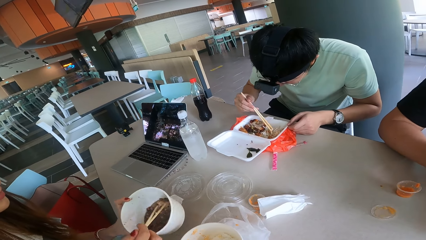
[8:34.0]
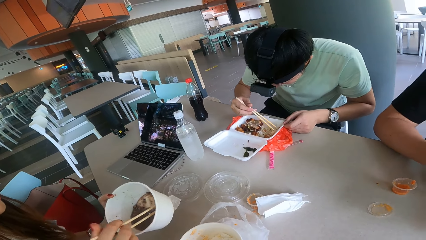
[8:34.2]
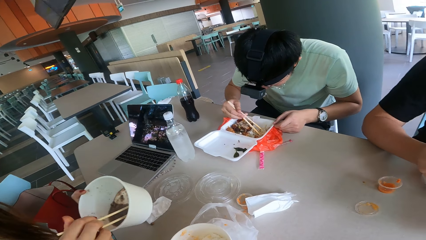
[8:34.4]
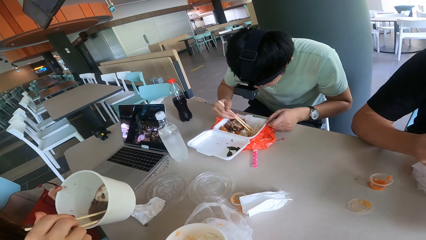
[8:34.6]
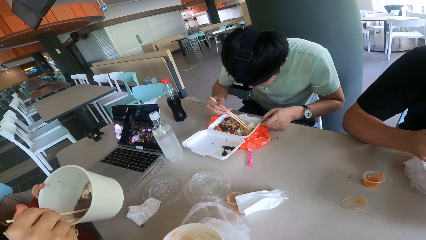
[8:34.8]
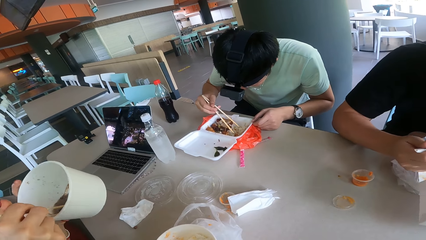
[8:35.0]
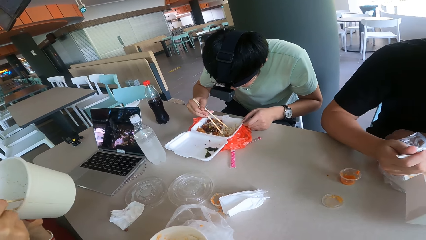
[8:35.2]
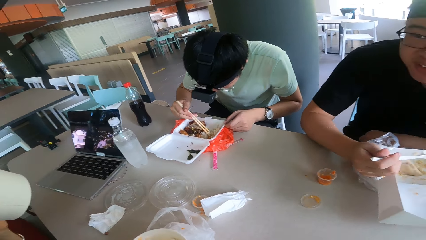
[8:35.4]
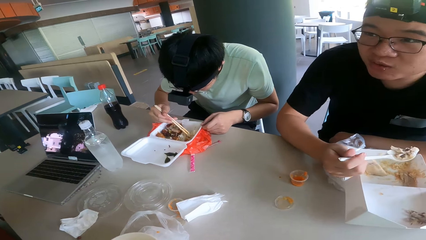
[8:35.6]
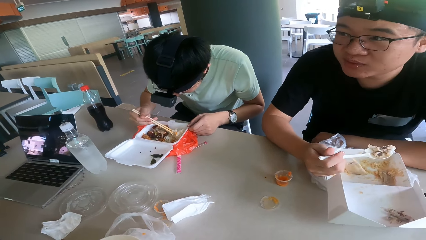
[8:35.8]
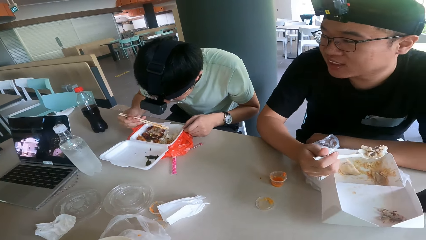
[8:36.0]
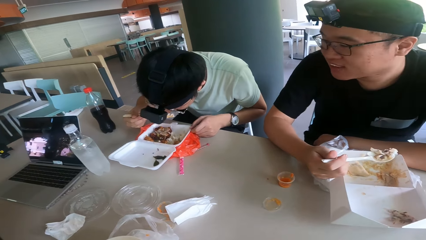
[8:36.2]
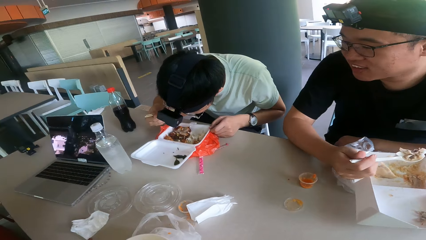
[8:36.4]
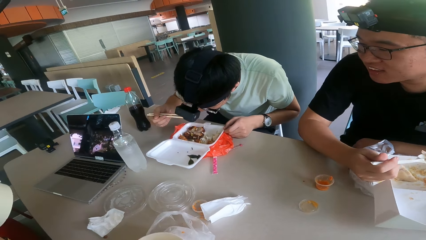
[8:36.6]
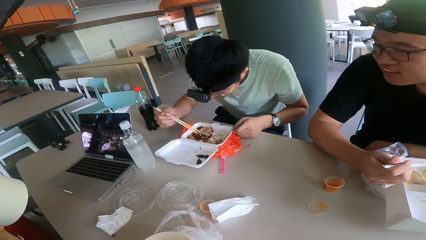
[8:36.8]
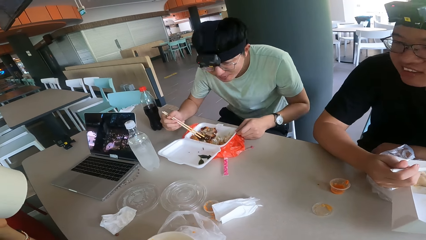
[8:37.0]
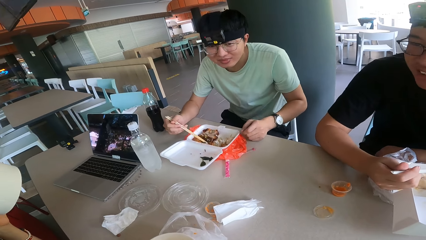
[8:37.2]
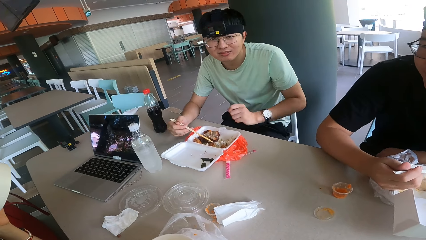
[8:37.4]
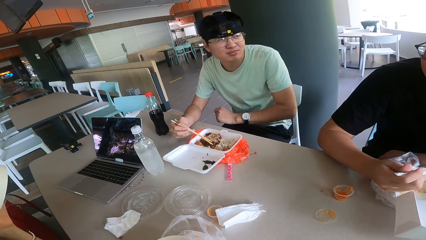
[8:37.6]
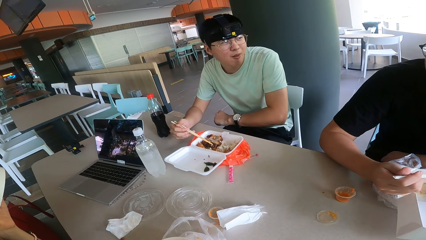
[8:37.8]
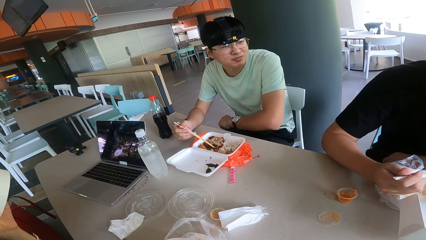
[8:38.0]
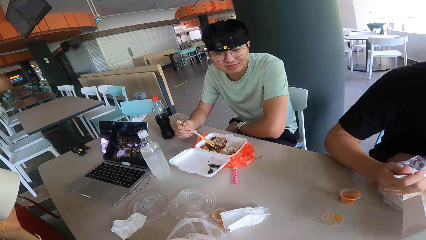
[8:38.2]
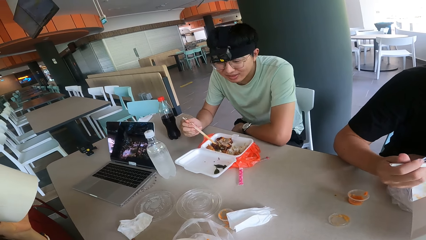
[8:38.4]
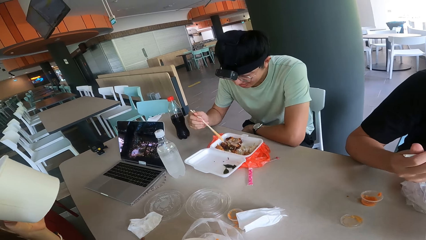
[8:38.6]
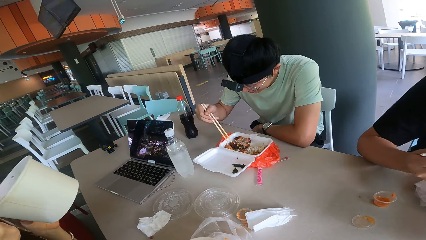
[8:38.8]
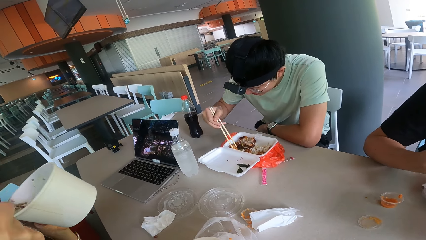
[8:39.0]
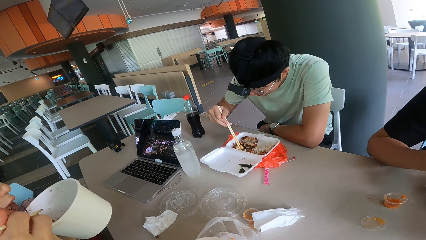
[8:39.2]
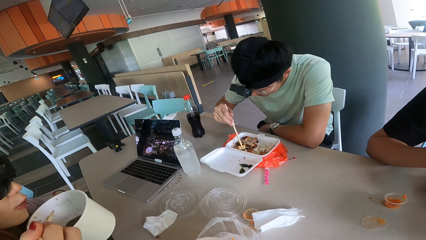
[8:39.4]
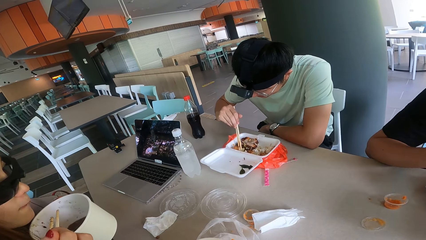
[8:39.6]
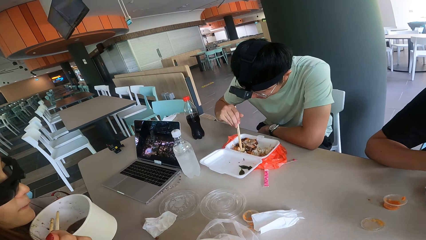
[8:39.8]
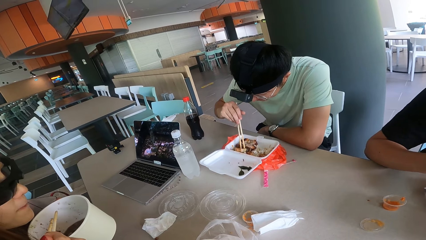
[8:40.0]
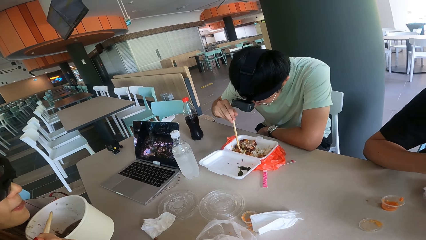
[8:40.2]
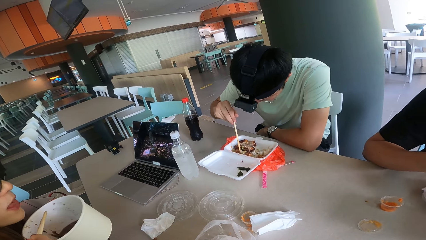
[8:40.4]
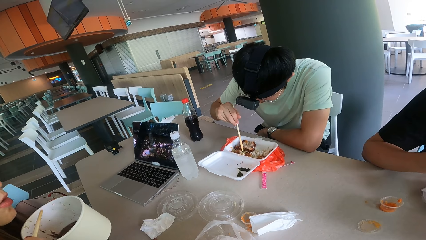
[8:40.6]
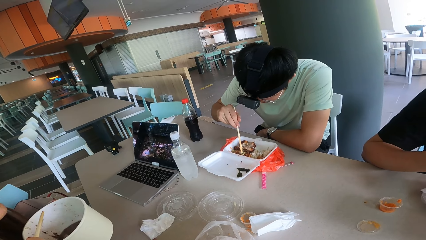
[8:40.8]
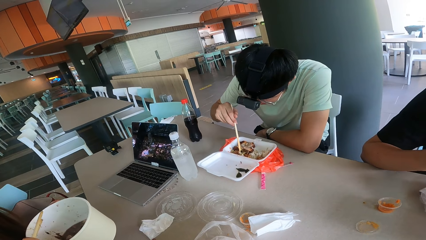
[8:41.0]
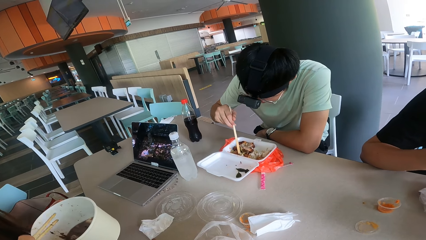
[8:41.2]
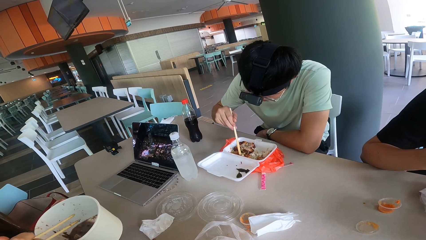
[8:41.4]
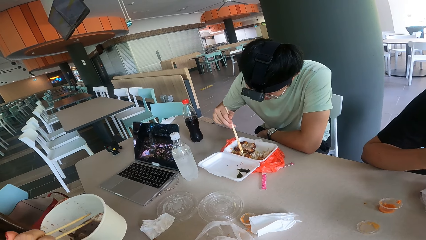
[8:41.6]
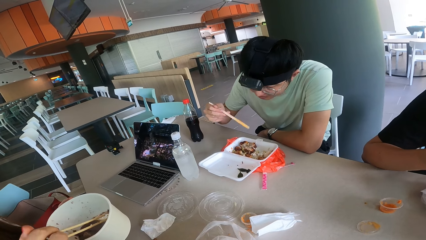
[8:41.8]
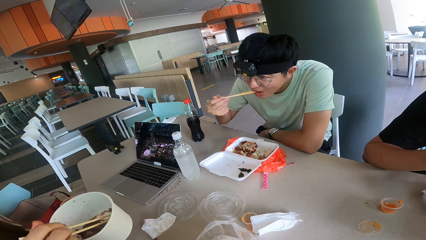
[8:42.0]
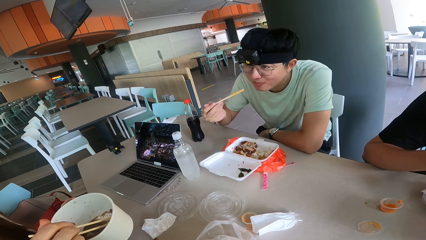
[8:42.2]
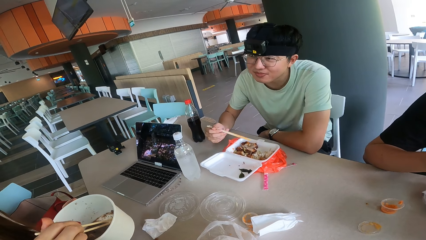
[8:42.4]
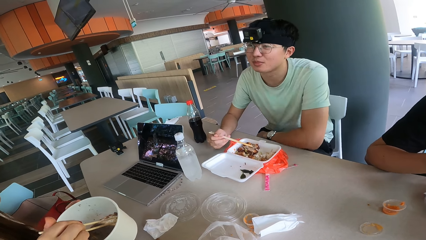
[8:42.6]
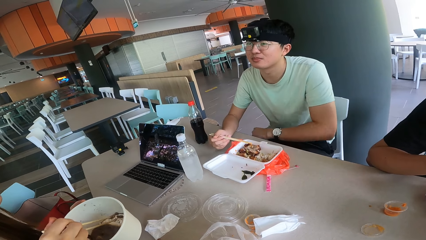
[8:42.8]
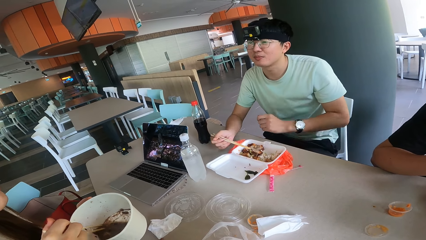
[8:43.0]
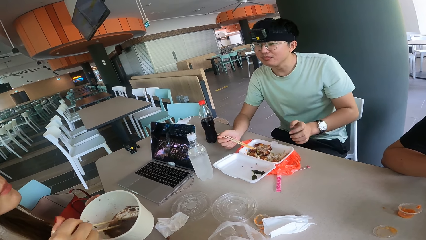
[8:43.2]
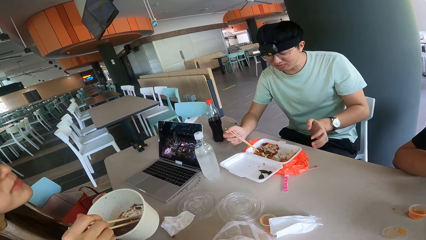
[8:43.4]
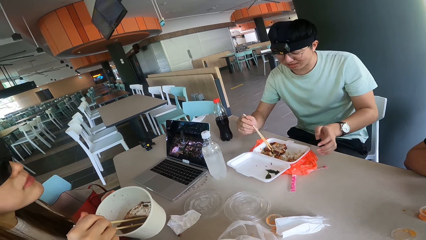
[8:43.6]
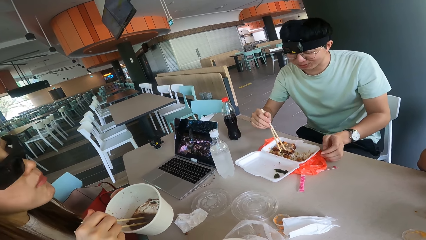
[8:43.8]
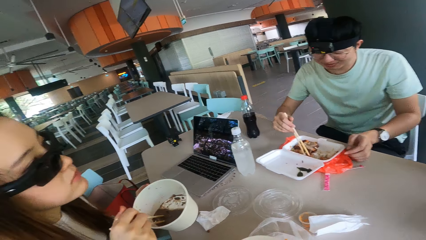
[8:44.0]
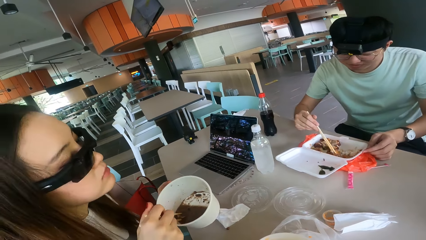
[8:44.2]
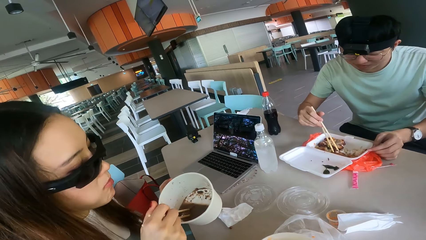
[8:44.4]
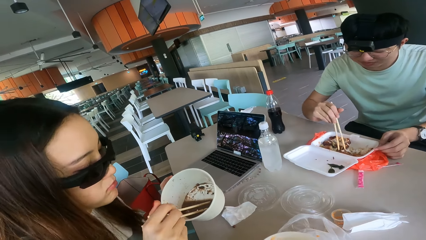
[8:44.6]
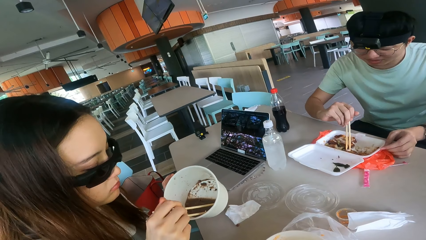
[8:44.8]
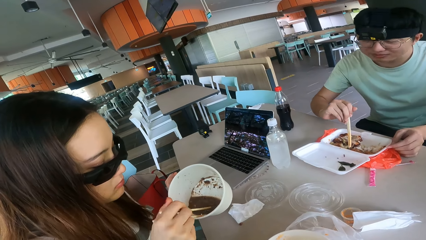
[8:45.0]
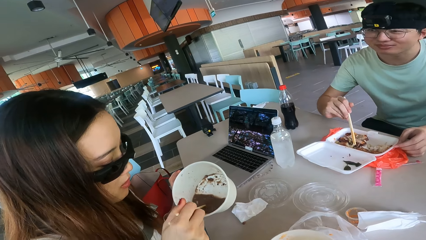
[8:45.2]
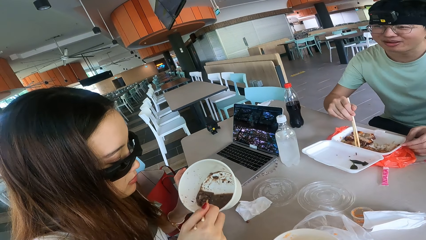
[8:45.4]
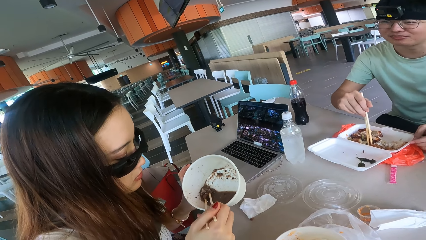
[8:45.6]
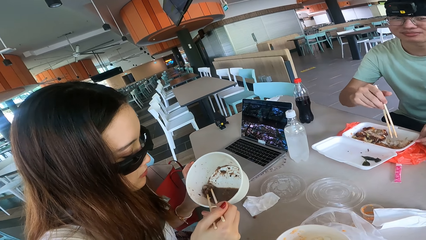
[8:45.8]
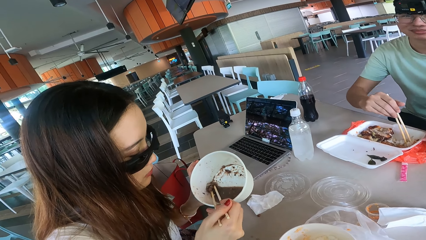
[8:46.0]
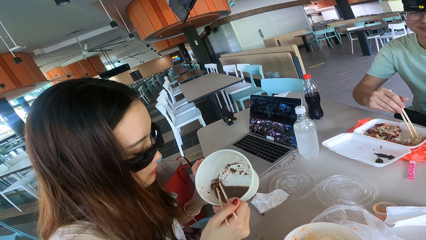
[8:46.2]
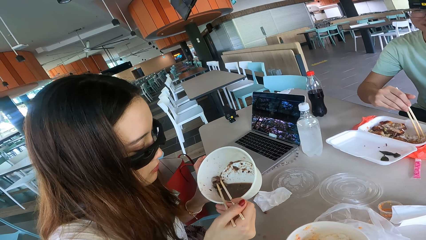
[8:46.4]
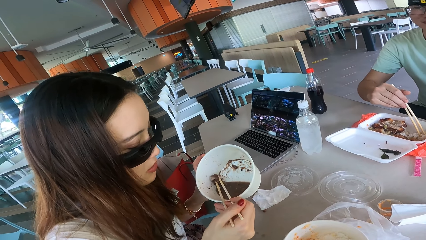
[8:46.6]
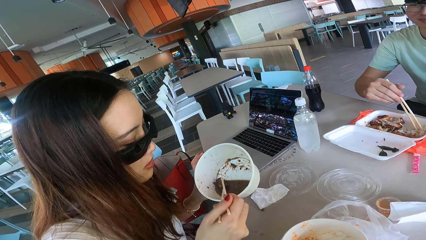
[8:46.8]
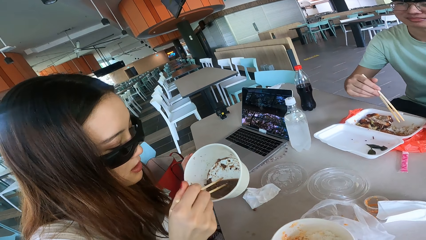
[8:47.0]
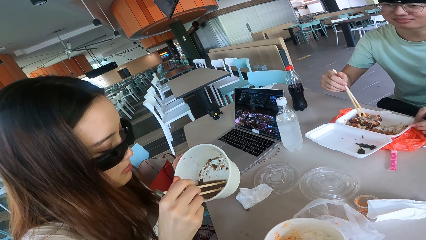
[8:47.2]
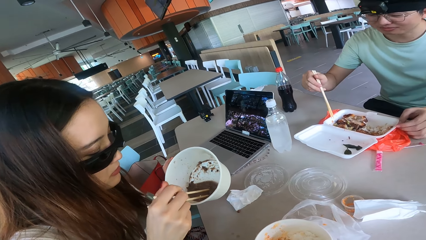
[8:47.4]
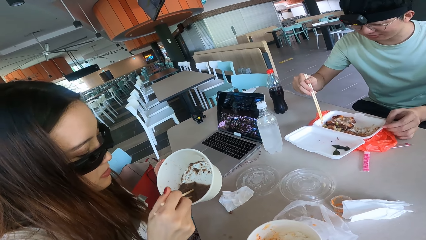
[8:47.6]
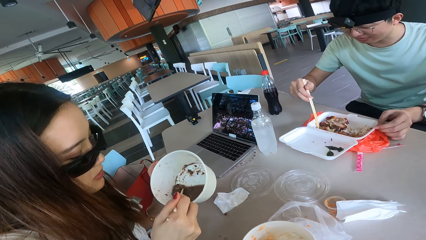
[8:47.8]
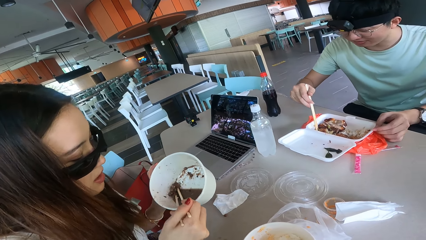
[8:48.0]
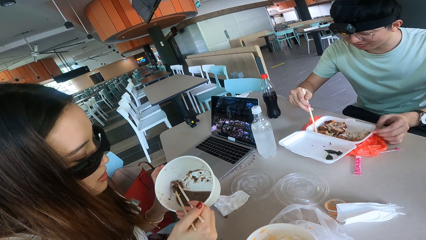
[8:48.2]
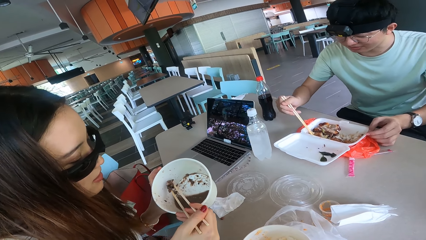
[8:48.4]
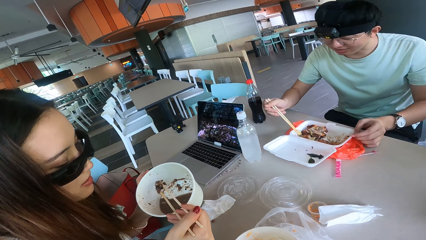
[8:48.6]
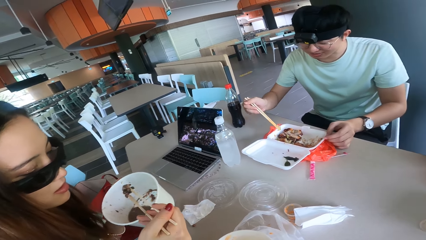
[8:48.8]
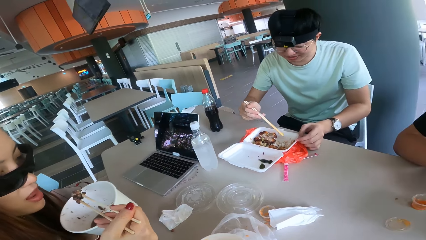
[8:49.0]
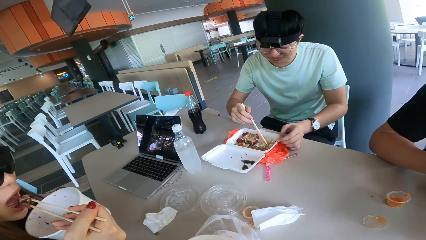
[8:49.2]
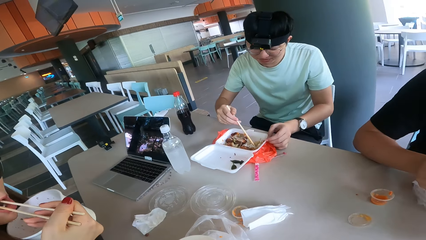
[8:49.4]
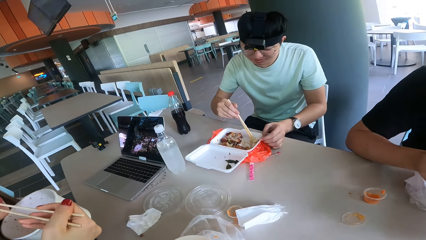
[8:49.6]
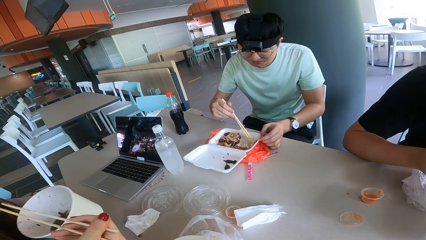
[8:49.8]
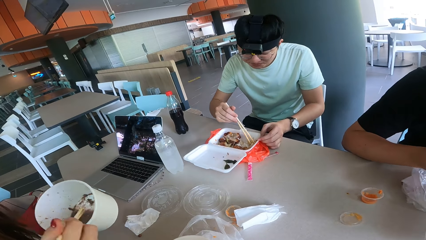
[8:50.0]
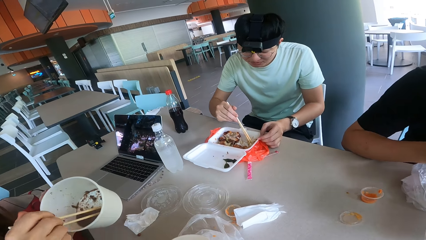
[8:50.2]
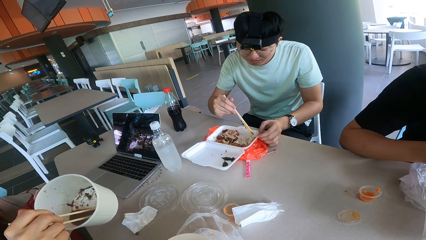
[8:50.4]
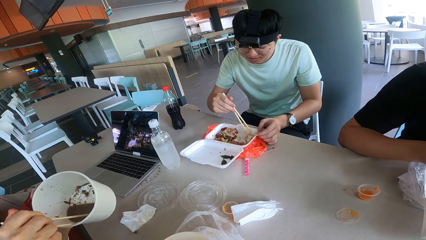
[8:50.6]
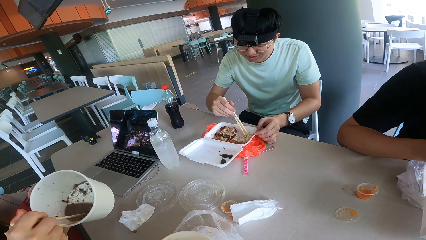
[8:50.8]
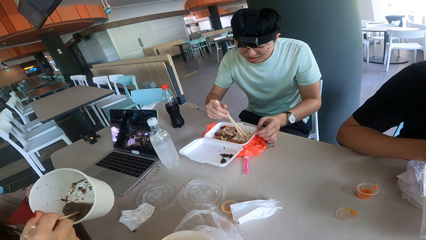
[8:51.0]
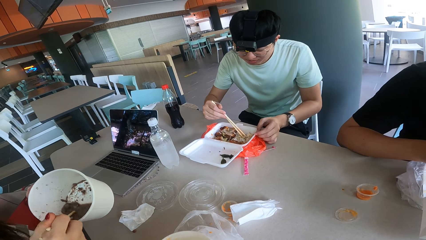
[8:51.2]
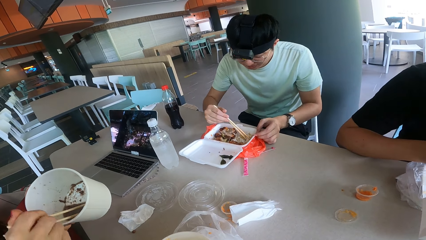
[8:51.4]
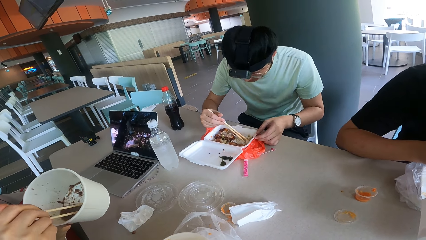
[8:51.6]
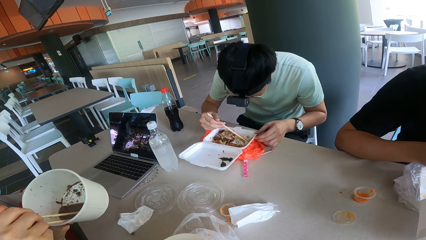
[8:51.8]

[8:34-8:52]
A woman drinks soup. A man converses with another woman. Another man scoops food. The second woman responds to the first man. The second man eats food. The camera wearer looks at the second woman. The first woman eats food. The camera wearer talks to the second woman. They look at the second woman's food. The second woman responds to the first man. The camera wearer looks at a third man.
